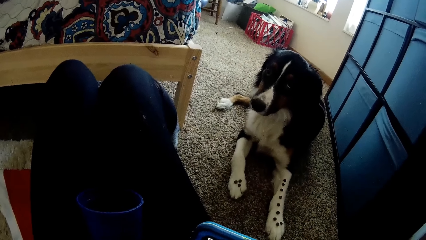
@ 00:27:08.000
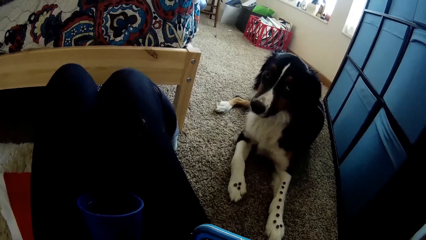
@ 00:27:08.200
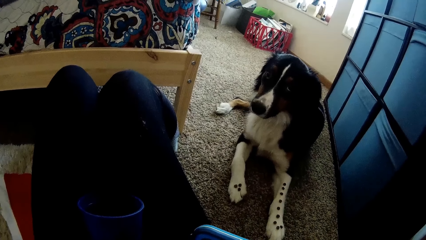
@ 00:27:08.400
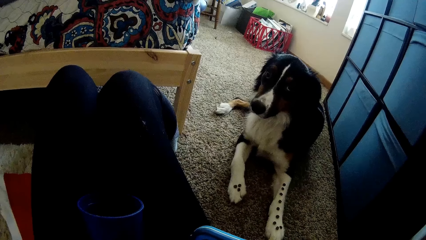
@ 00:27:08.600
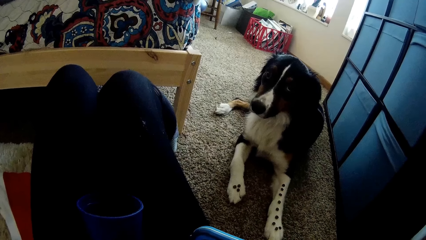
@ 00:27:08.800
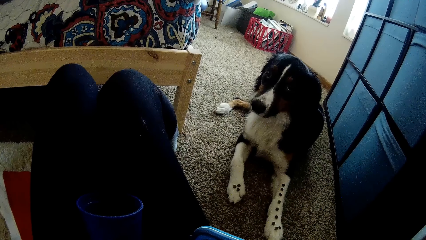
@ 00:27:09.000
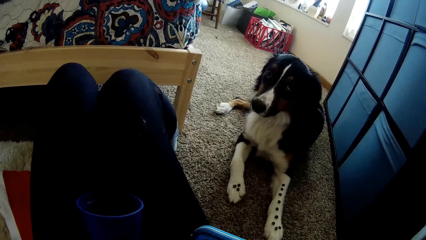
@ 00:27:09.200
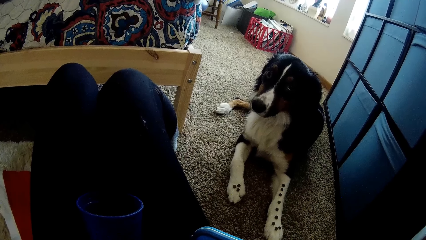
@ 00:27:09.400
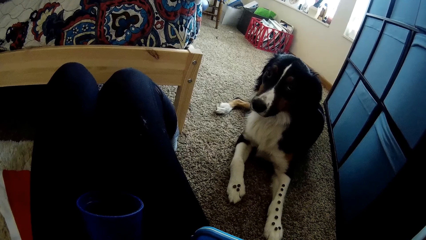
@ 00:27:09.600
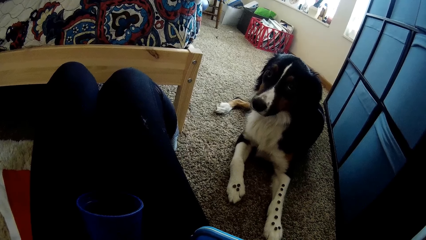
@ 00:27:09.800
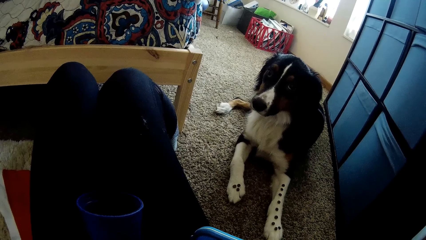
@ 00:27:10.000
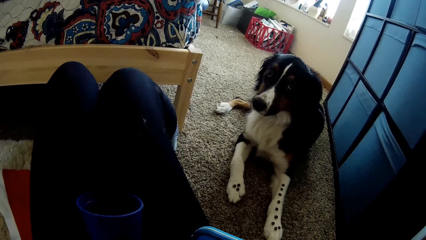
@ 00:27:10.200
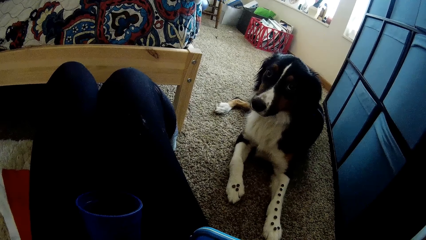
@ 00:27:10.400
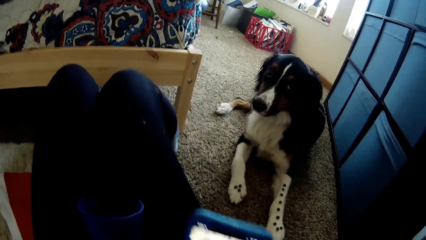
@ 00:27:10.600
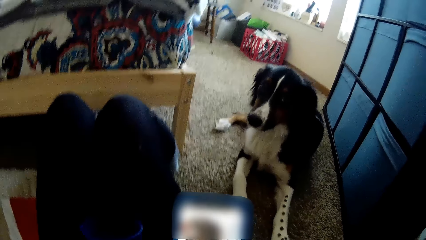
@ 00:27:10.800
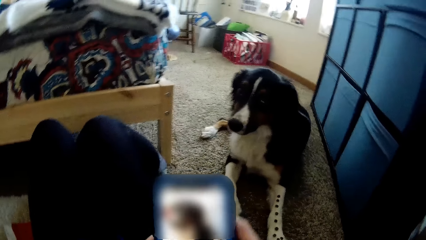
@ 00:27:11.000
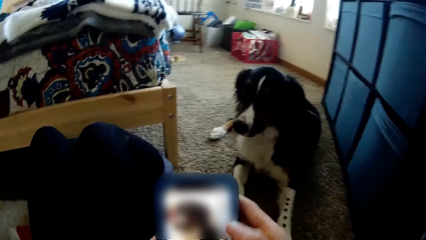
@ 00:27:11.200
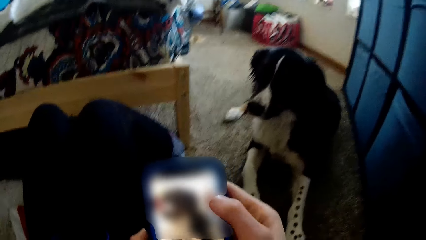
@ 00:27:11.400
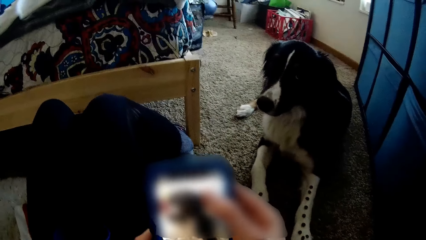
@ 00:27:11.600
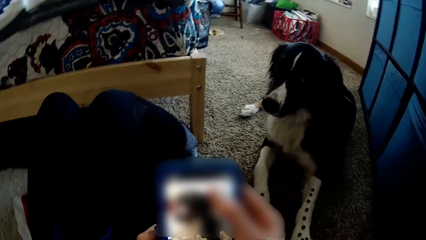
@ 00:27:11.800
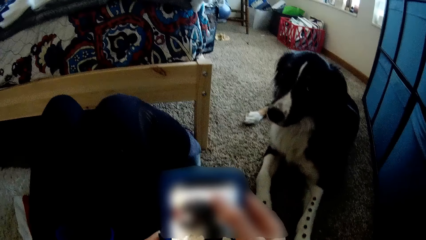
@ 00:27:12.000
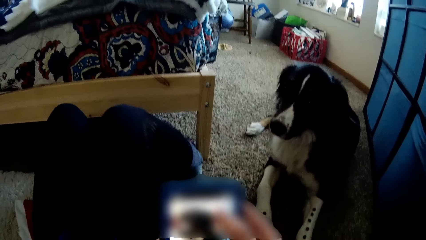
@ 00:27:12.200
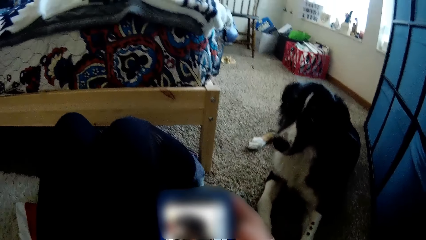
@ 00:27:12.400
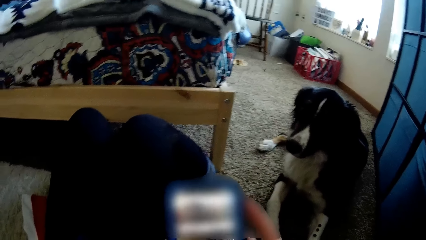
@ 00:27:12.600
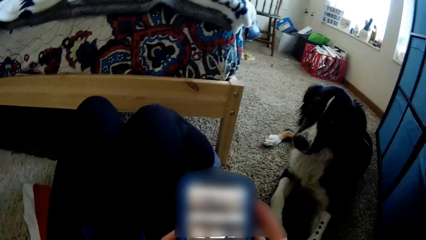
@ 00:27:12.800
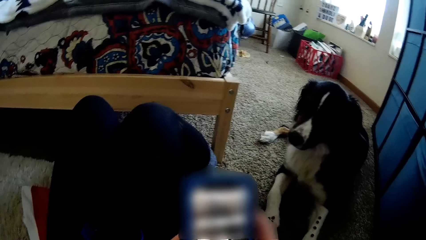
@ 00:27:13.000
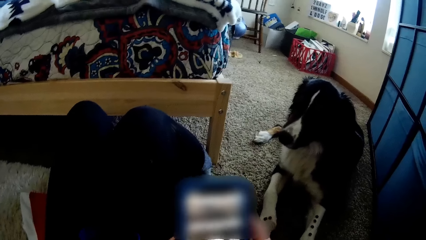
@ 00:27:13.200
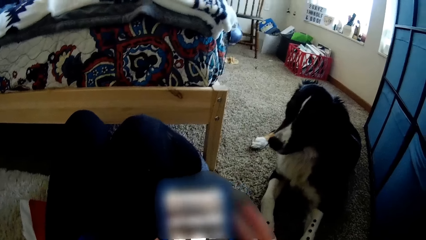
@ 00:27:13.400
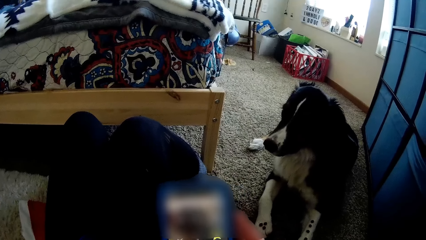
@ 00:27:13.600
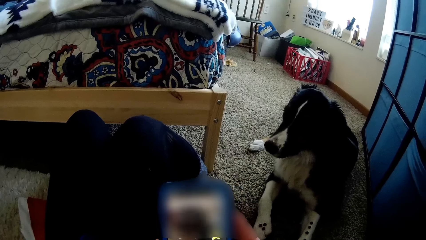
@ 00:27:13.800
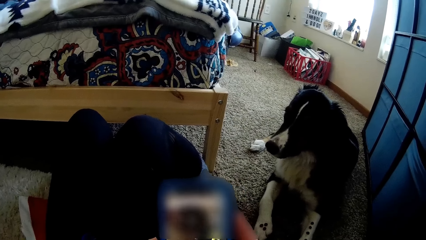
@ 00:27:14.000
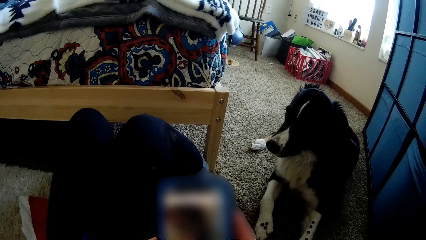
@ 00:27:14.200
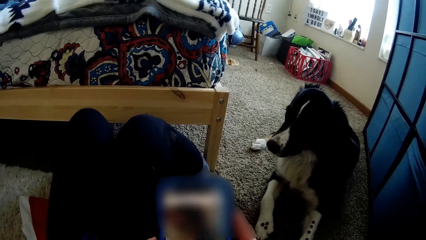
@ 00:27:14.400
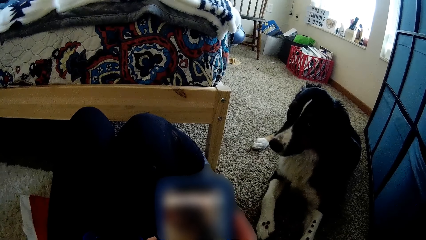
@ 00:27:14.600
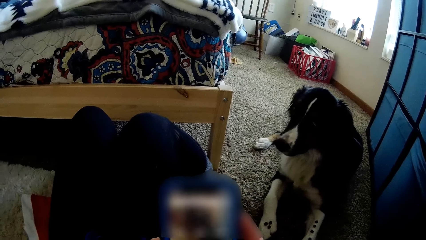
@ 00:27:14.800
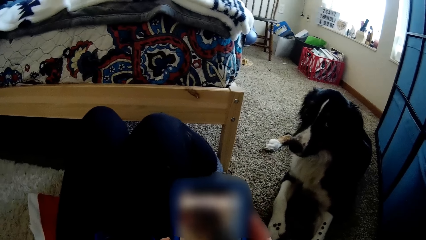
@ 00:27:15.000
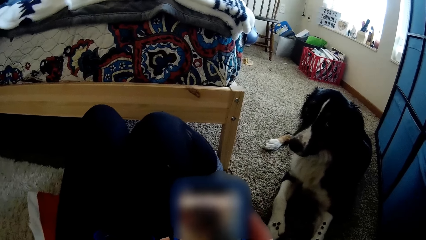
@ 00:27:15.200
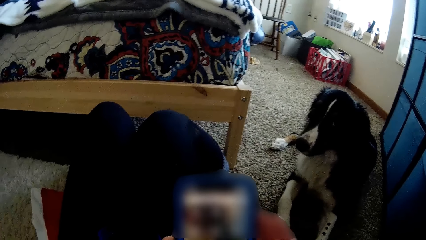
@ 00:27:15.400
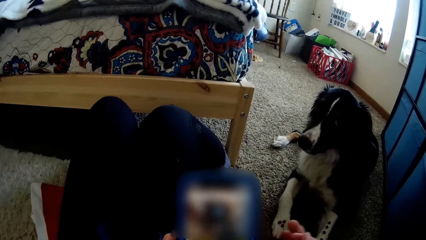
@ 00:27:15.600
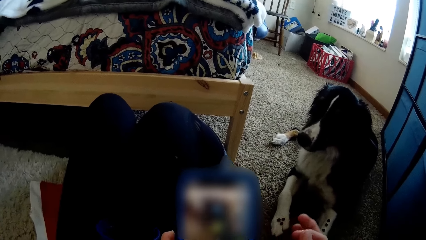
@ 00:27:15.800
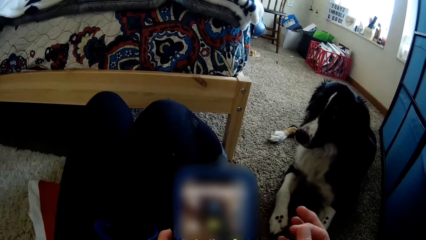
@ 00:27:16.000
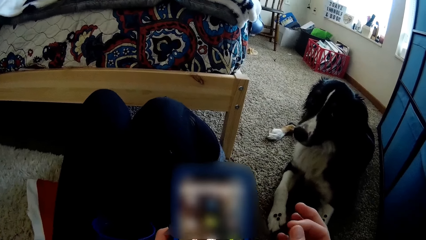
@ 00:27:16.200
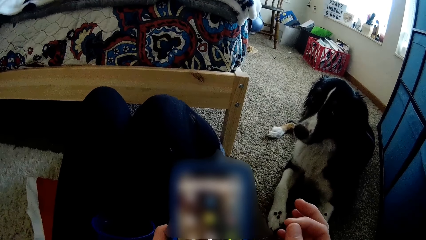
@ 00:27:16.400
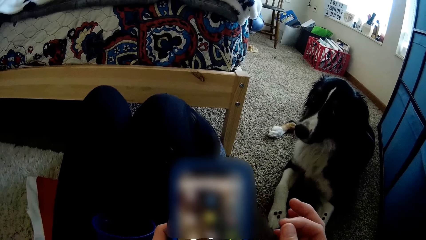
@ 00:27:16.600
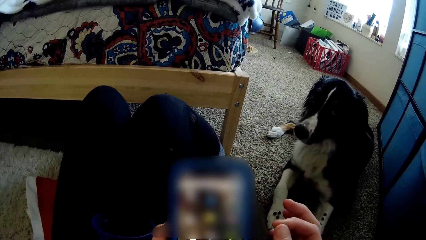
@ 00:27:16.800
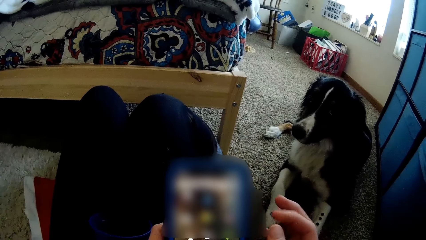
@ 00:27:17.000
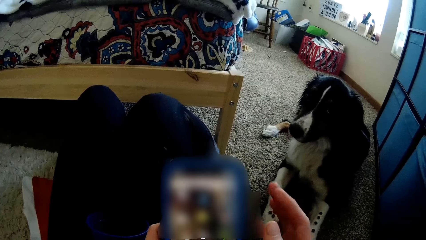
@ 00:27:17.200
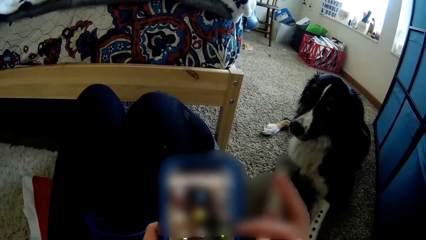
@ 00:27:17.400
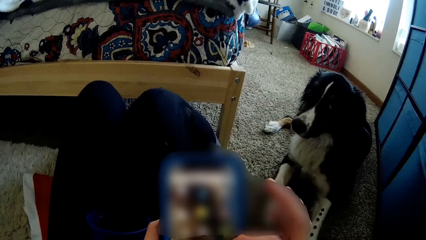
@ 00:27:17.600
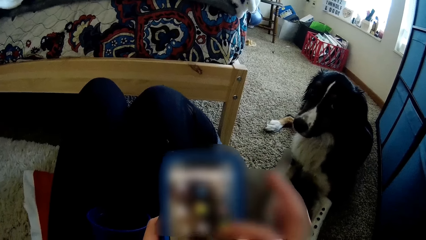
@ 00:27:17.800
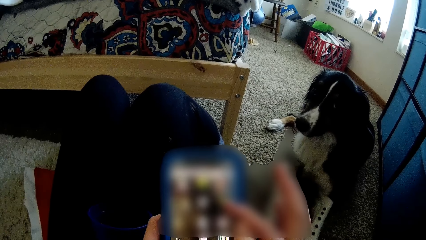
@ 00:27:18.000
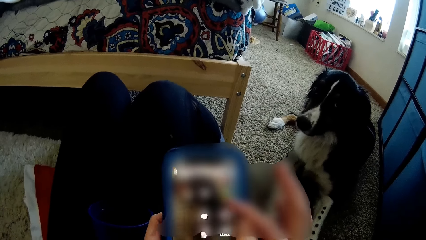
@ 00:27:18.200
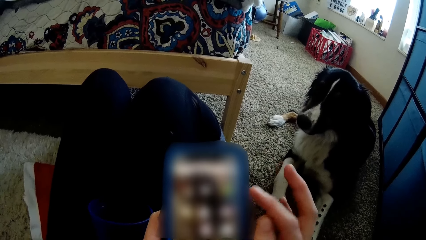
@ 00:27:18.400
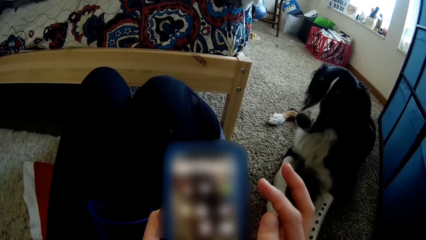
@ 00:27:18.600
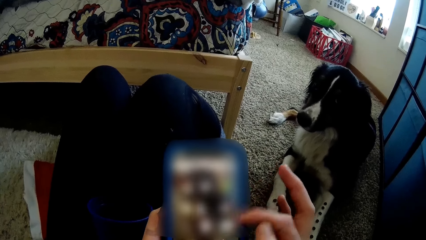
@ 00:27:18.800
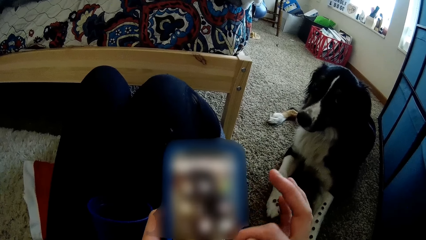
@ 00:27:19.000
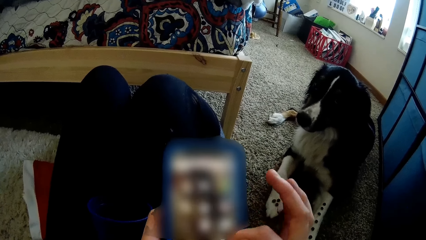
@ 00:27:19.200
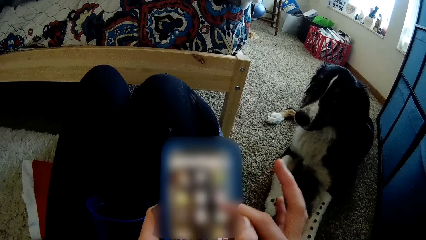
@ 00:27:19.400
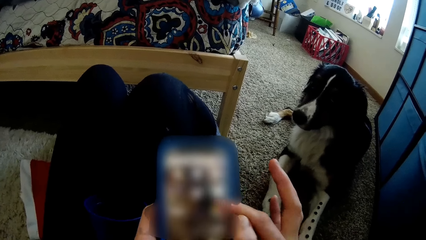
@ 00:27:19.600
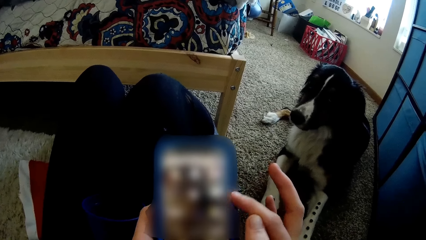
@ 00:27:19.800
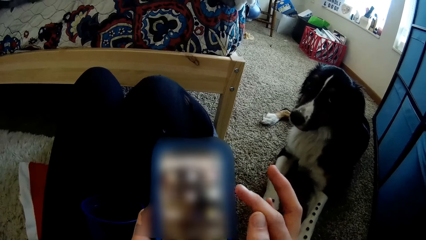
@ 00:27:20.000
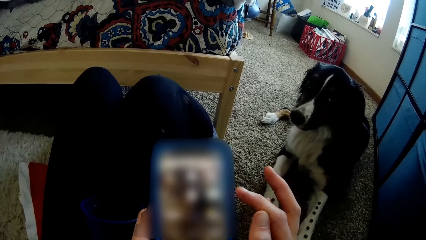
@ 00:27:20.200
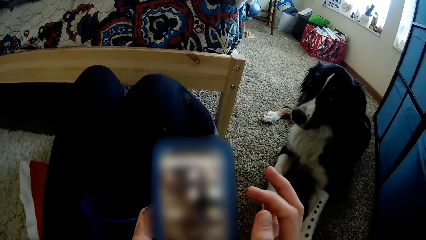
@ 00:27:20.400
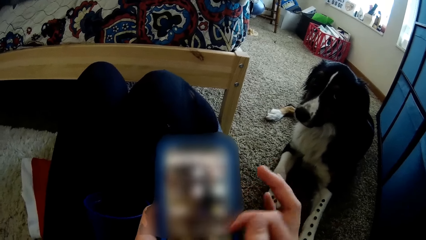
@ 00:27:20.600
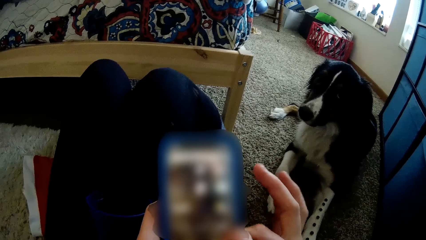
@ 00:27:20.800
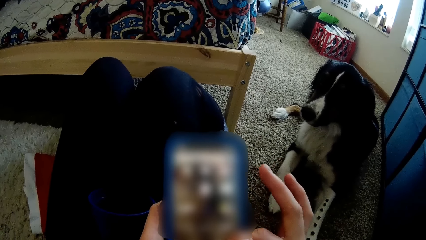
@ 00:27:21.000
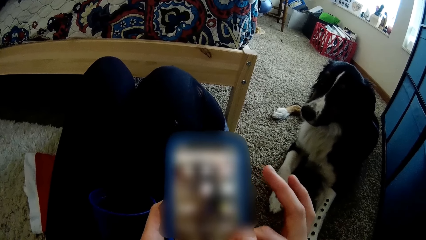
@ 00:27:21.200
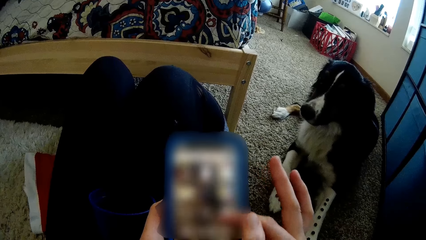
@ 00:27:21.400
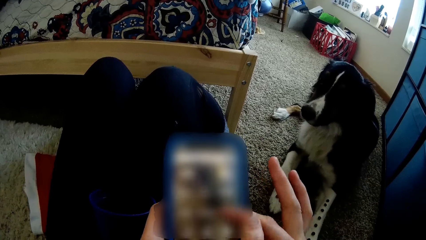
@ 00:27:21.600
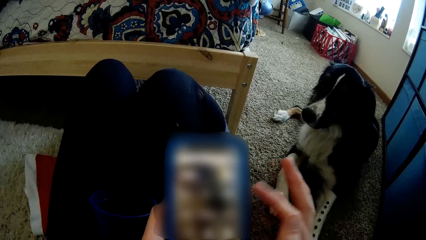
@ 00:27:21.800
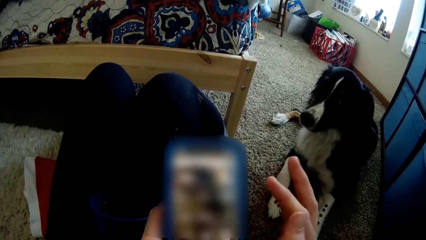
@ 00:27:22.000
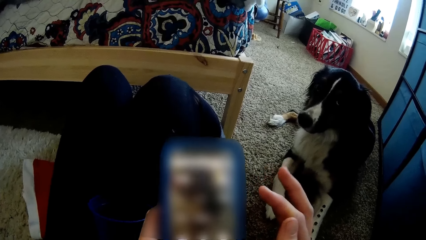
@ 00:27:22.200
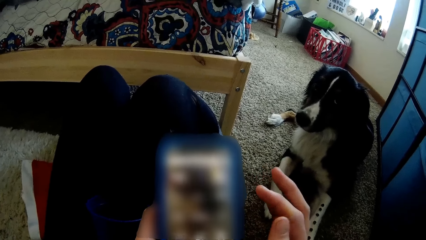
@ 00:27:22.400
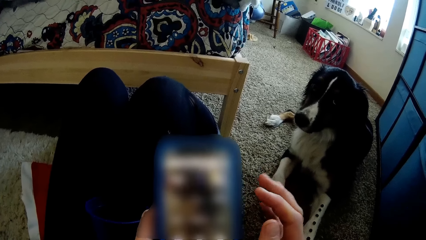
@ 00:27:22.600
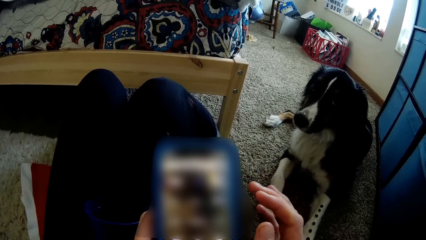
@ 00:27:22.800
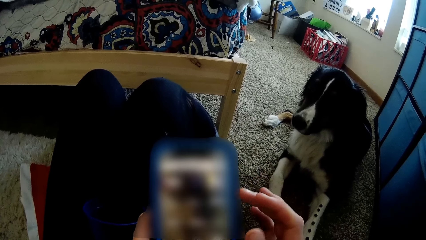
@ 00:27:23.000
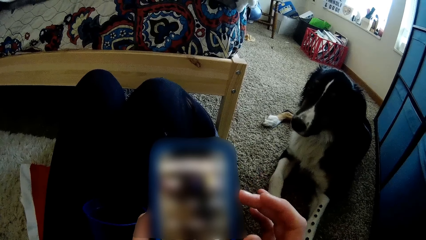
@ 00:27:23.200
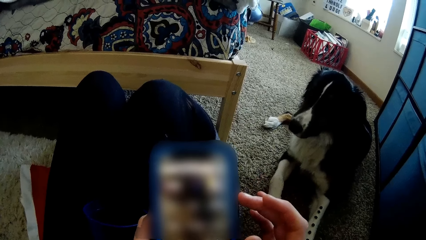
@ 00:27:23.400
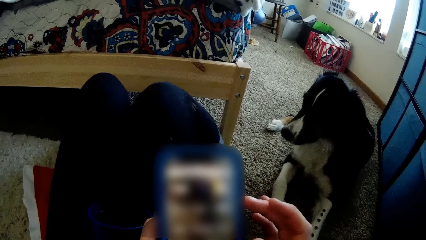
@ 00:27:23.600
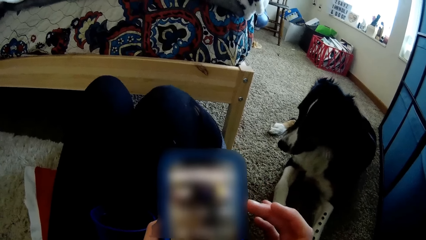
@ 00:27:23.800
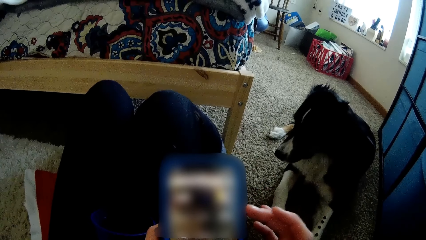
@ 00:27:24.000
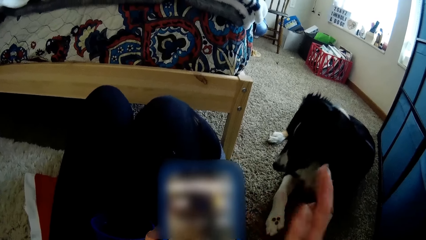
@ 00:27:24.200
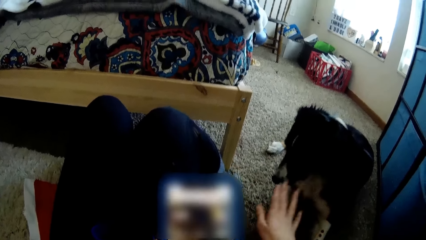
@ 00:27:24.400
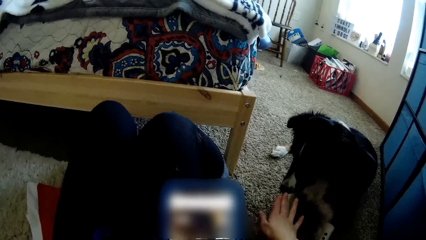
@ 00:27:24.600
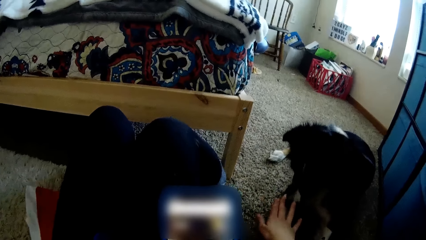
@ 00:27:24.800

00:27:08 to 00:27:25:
The camera wearer lifts the phone. They scroll with the right thumb. They use the phone. They scroll the phone repeatedly.
